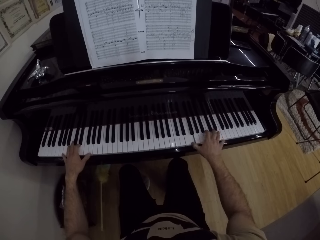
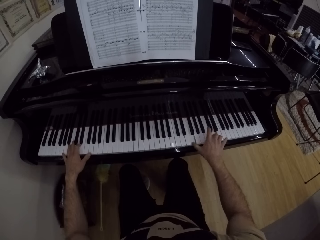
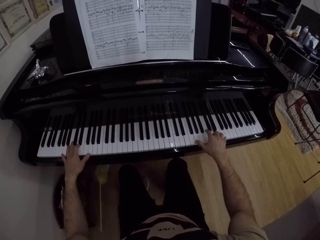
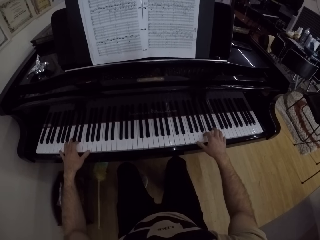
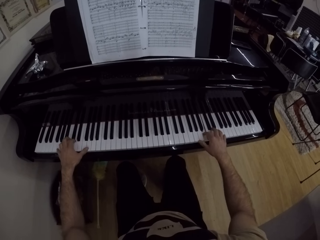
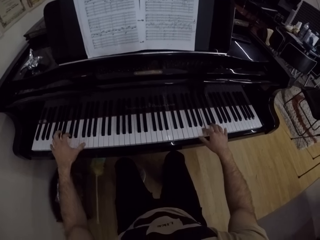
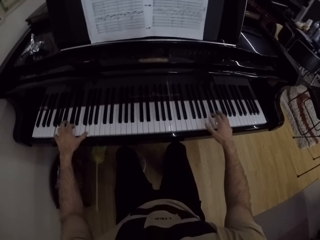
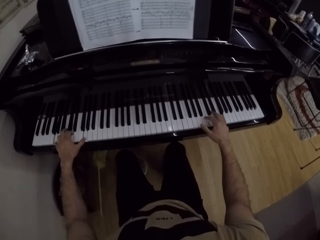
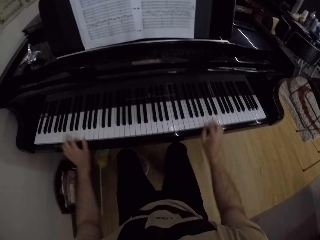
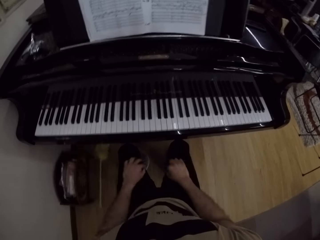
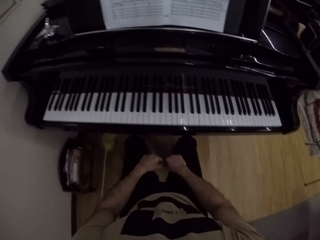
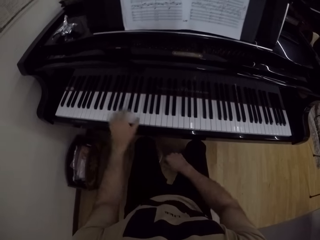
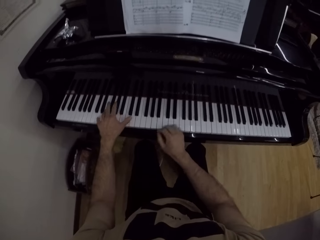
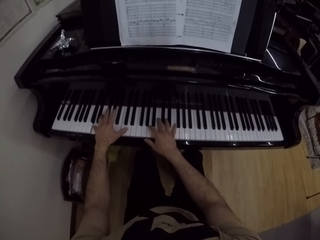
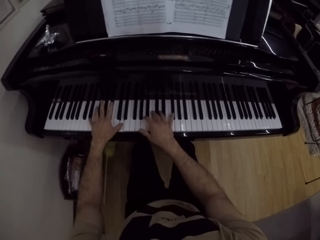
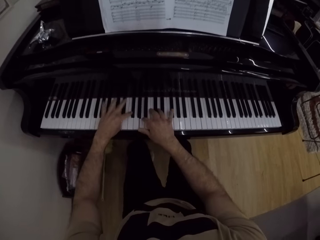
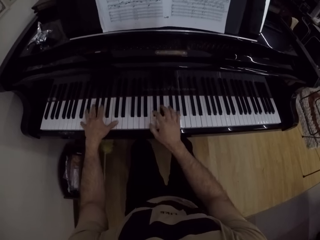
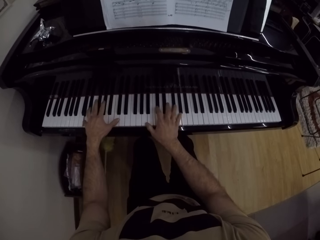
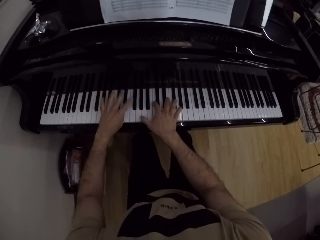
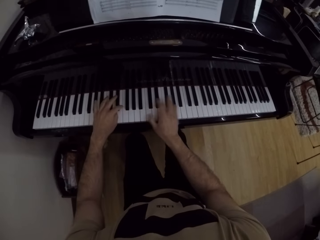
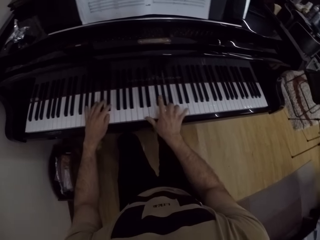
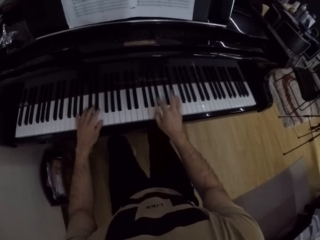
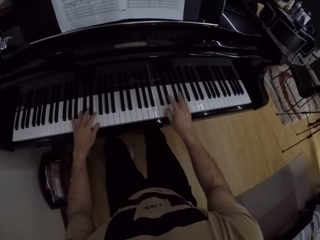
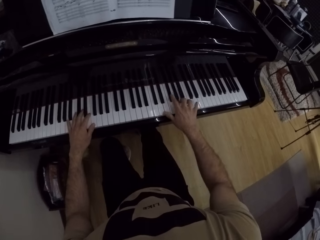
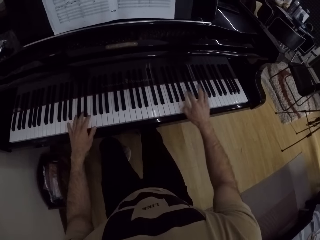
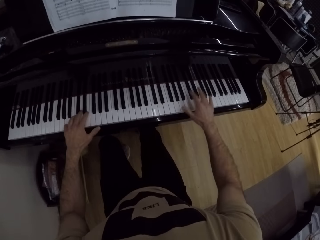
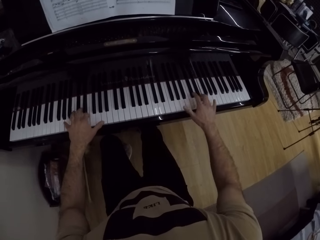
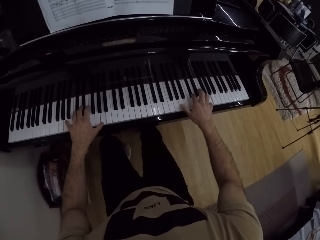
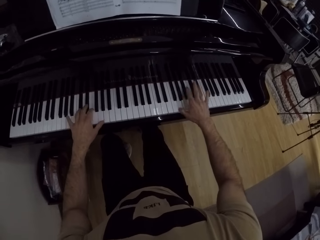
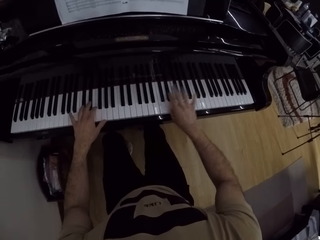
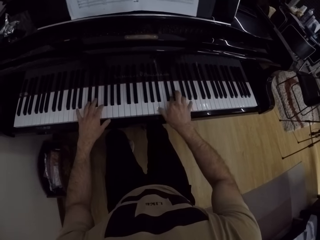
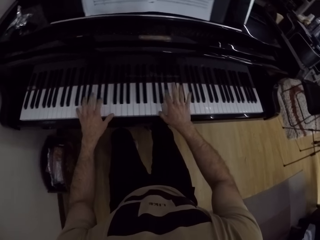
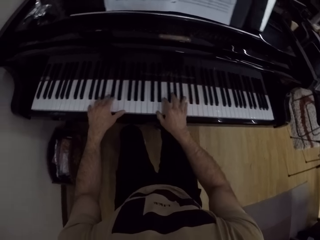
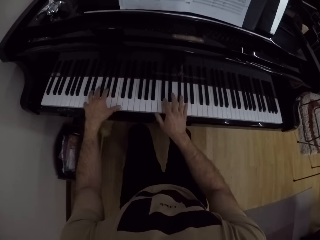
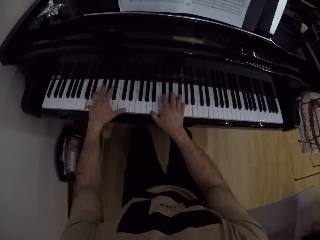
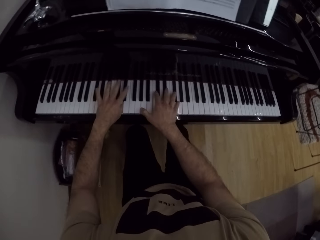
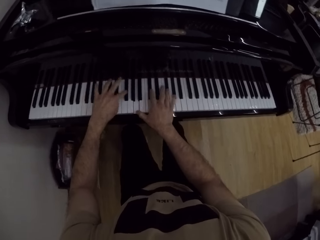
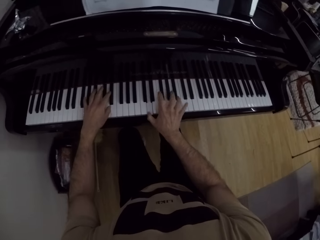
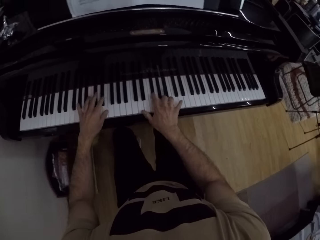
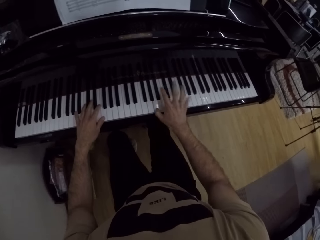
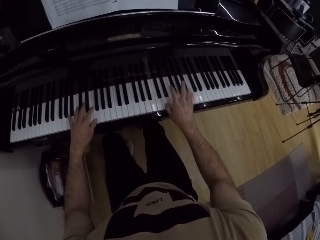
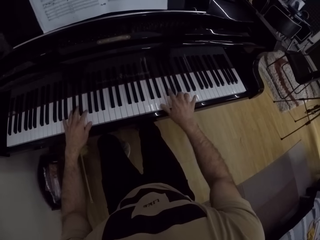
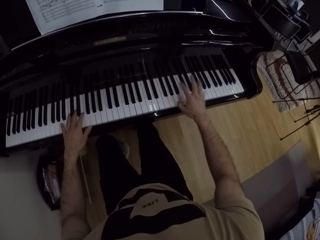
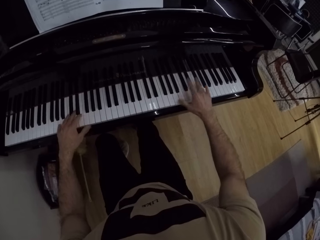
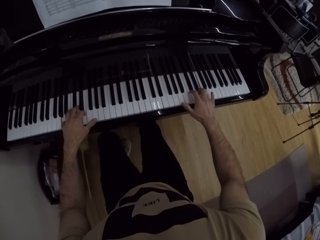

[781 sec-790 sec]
The camera wearer places both of his hands on his lap. He plays piano with both hands.

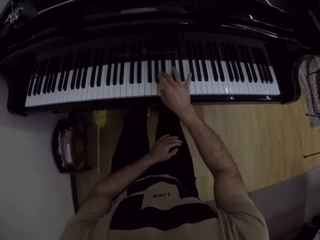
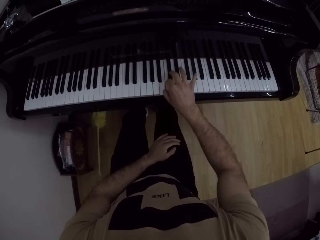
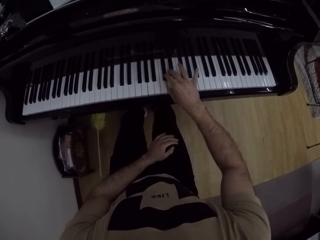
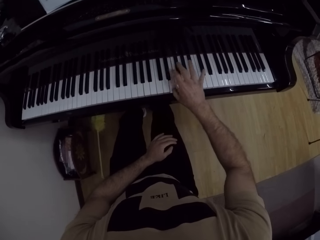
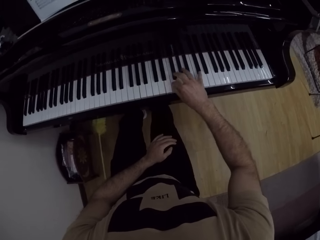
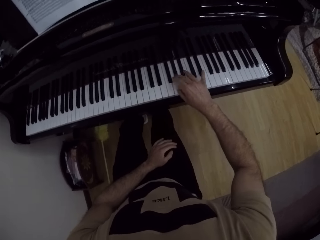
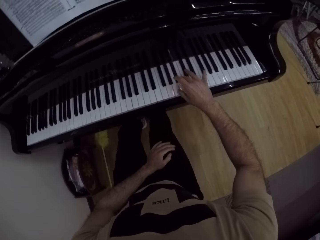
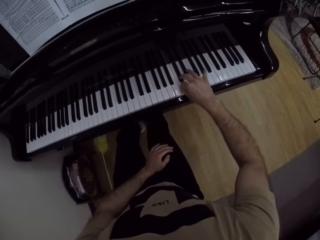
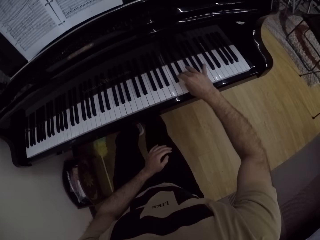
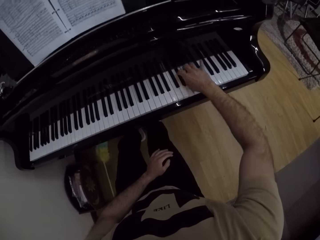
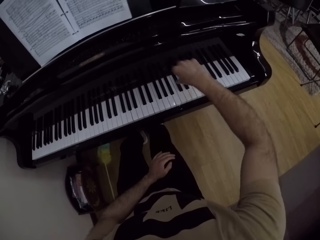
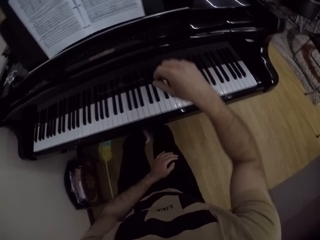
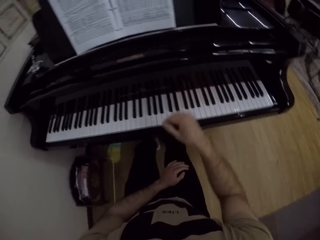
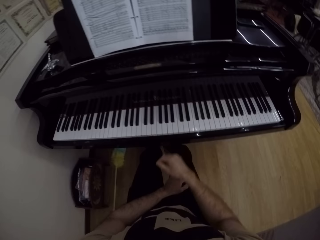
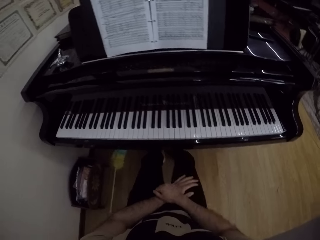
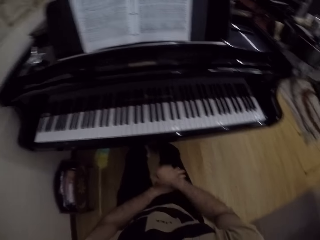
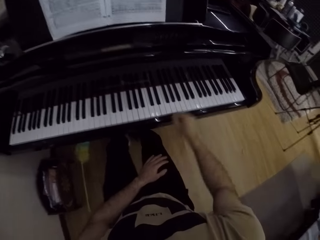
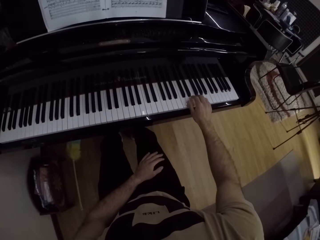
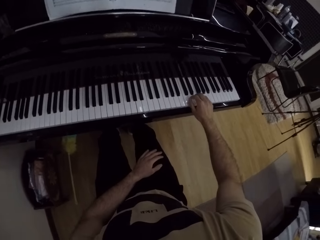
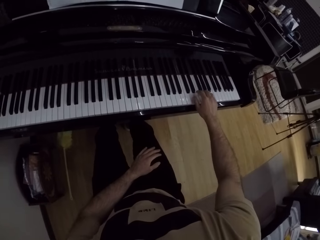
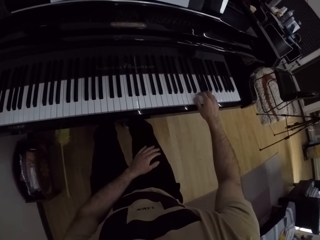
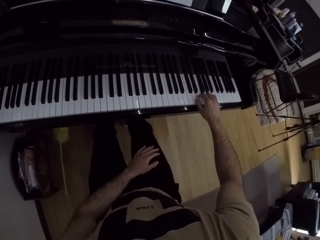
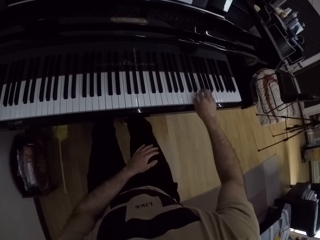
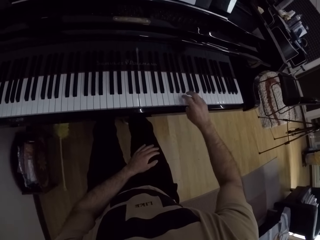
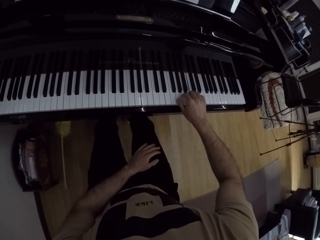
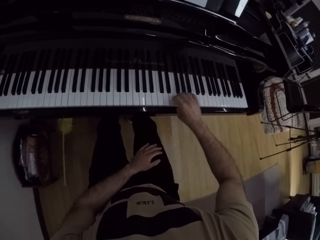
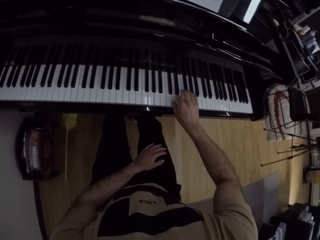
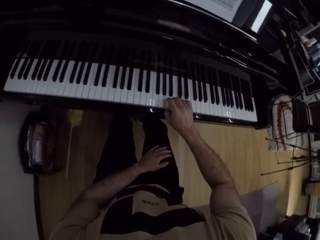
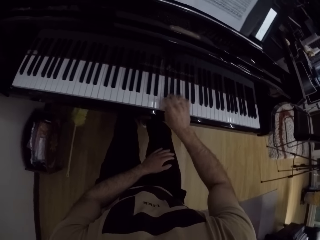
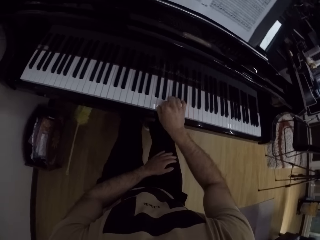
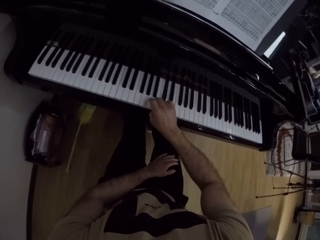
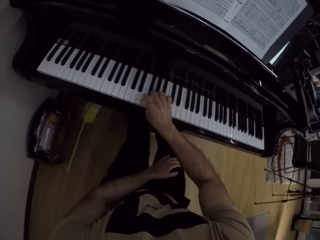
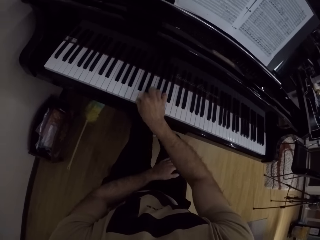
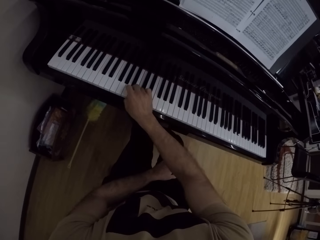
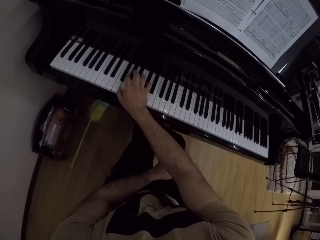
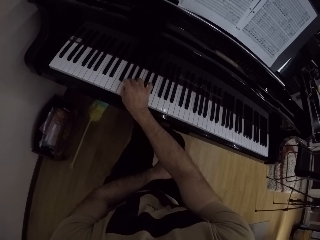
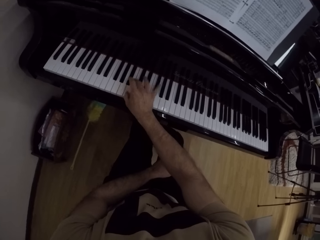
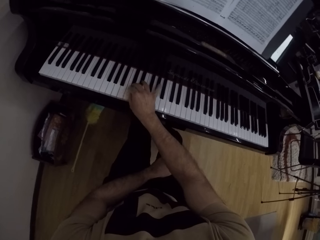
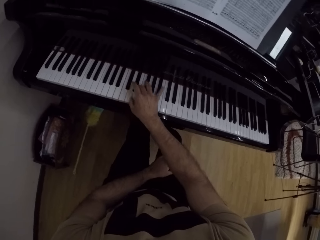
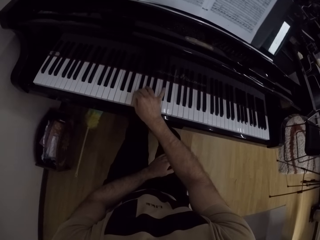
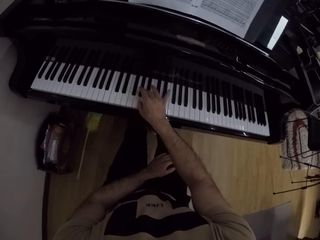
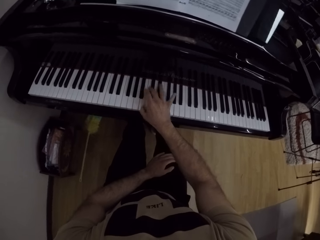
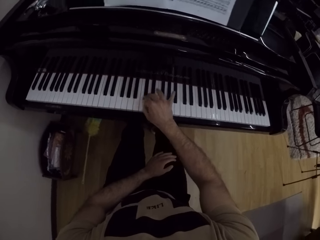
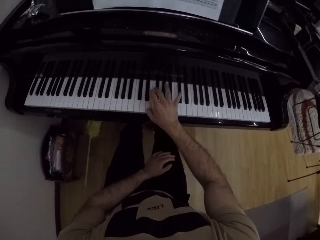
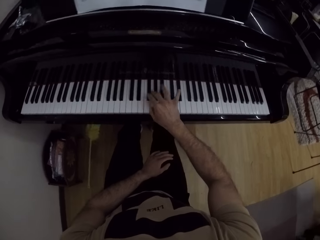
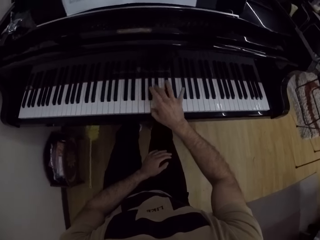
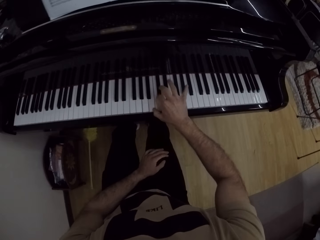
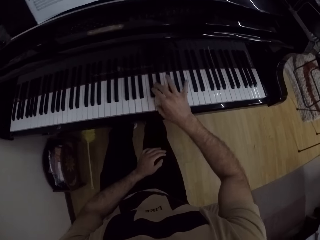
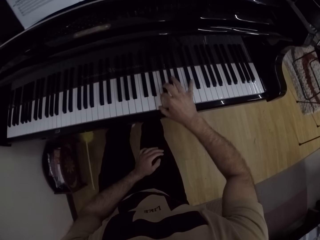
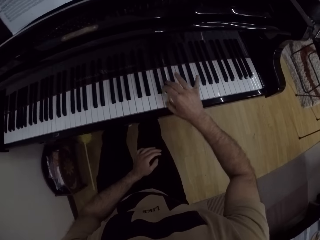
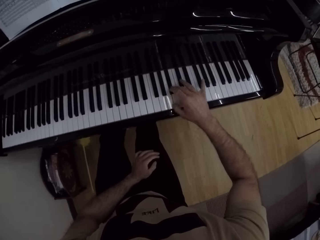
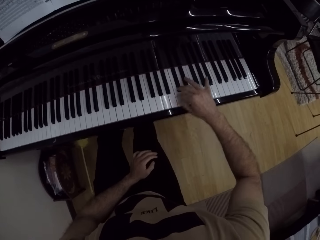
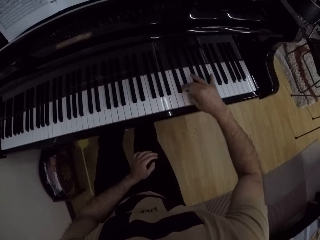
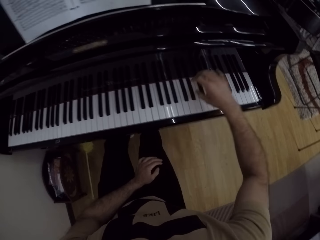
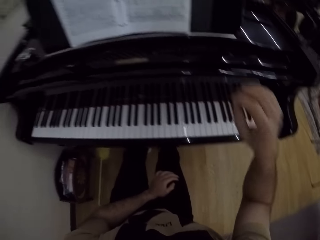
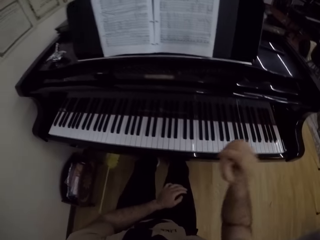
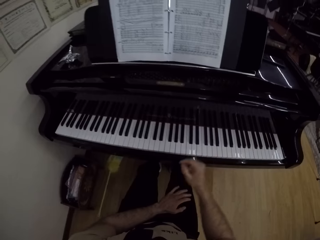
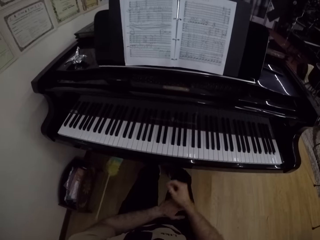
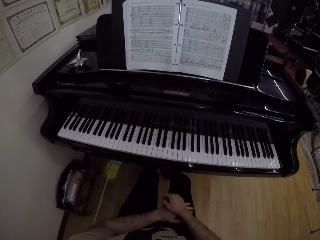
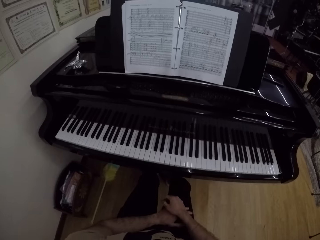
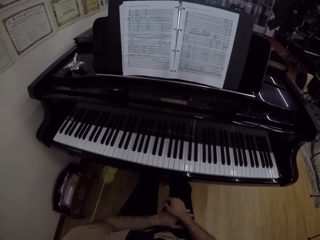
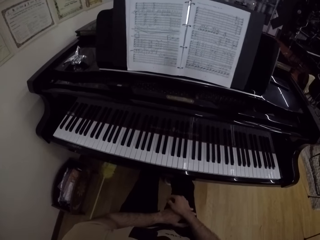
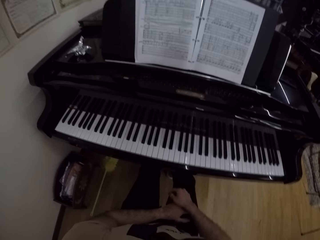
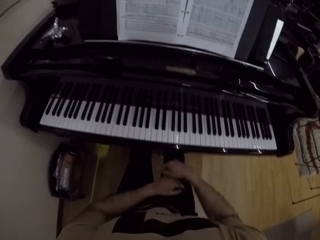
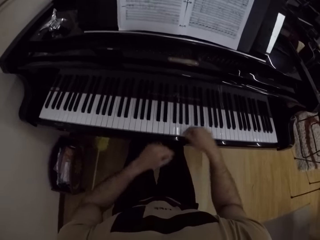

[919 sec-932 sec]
The camera wearer removes his right hand from the piano. He plays the piano with his right hand. He removes his right hand from the piano.
